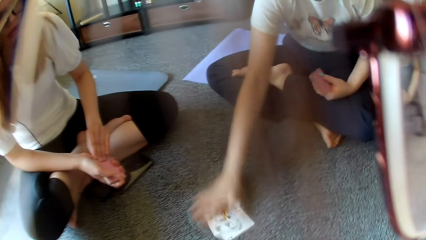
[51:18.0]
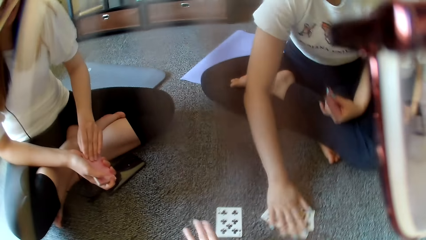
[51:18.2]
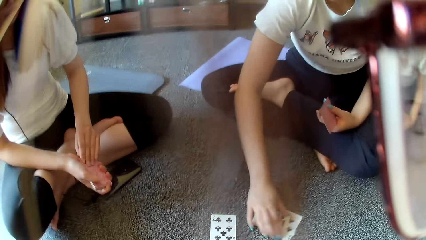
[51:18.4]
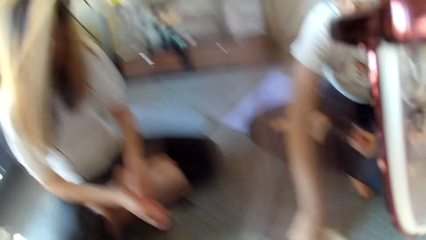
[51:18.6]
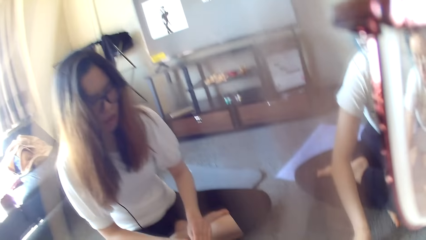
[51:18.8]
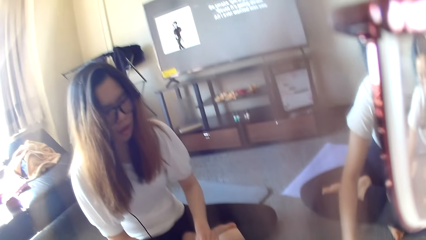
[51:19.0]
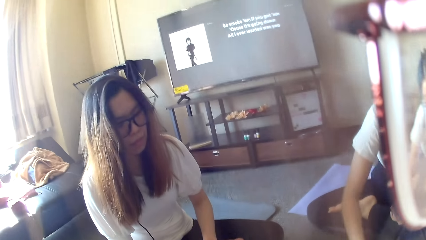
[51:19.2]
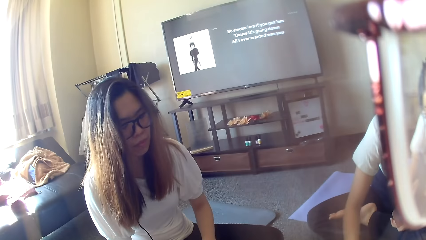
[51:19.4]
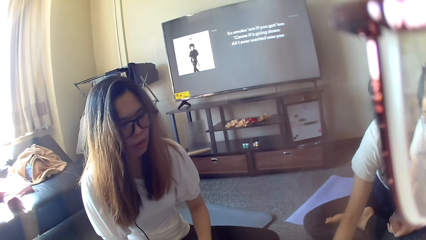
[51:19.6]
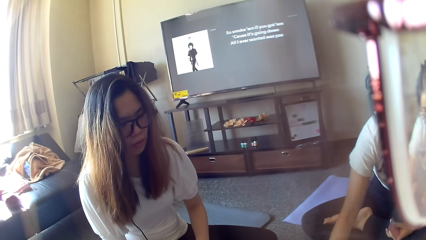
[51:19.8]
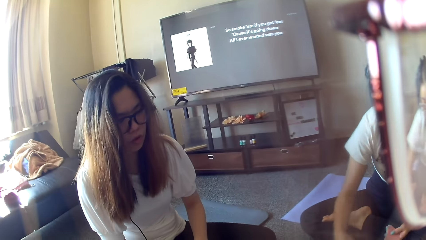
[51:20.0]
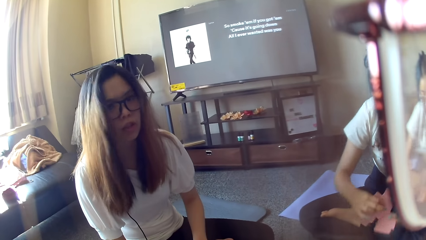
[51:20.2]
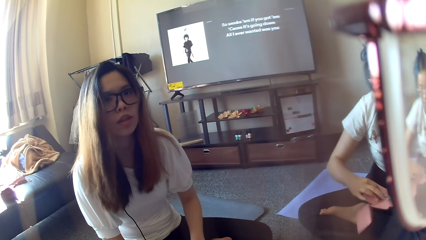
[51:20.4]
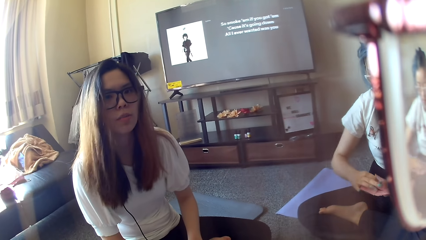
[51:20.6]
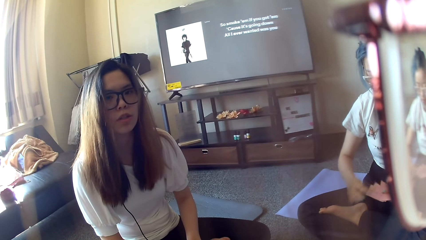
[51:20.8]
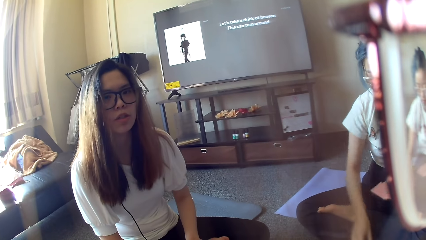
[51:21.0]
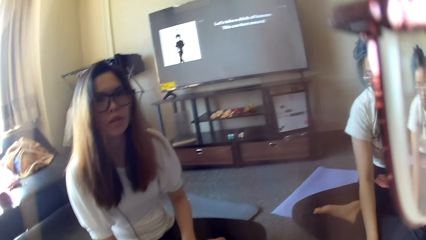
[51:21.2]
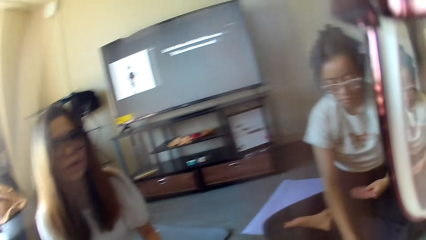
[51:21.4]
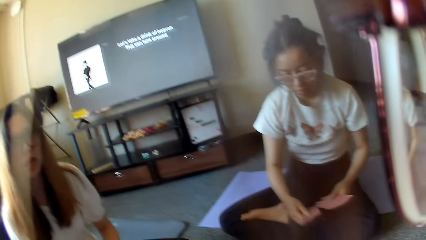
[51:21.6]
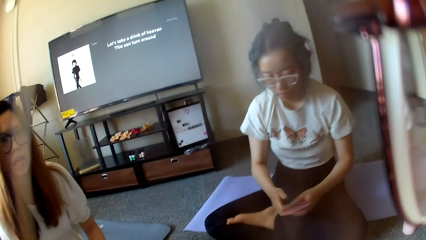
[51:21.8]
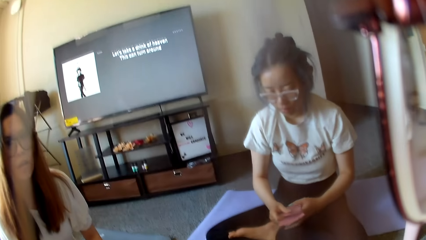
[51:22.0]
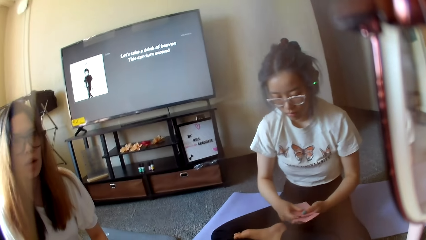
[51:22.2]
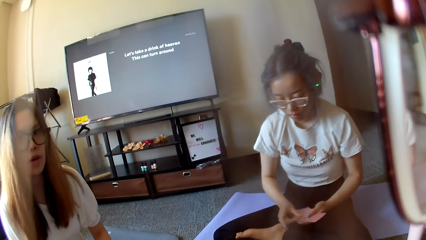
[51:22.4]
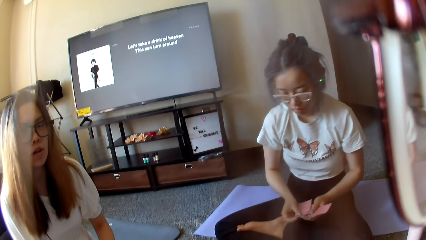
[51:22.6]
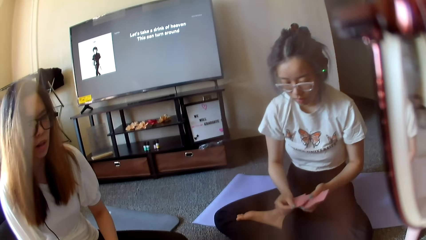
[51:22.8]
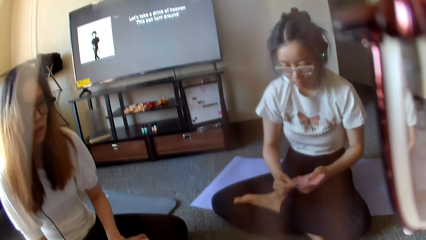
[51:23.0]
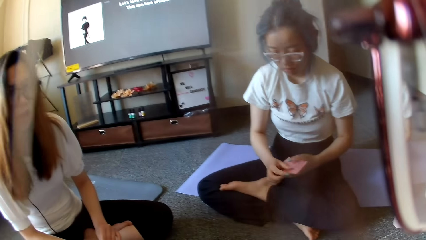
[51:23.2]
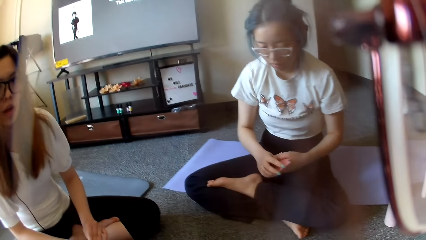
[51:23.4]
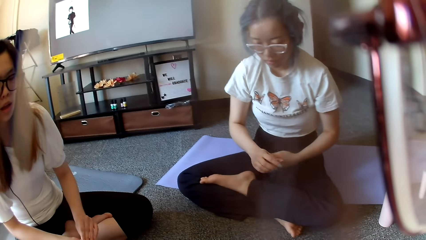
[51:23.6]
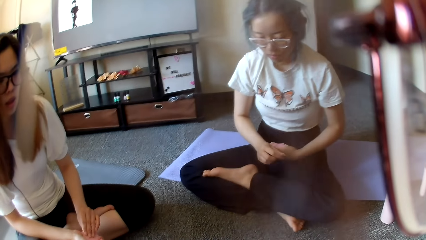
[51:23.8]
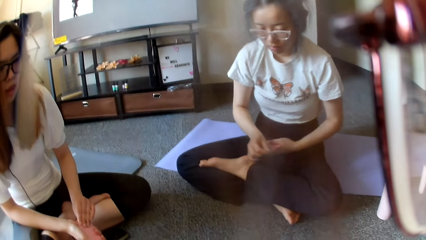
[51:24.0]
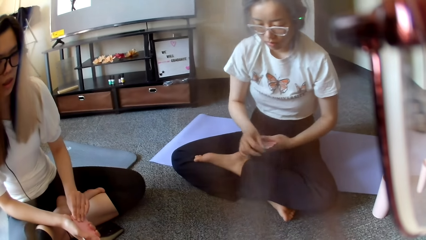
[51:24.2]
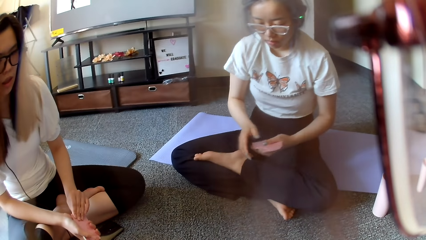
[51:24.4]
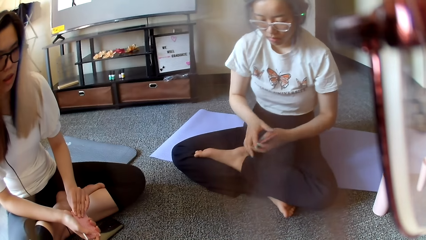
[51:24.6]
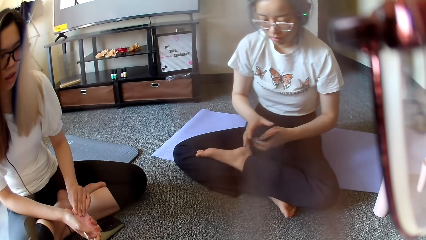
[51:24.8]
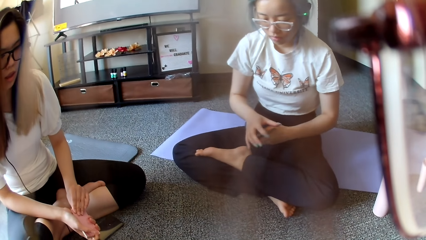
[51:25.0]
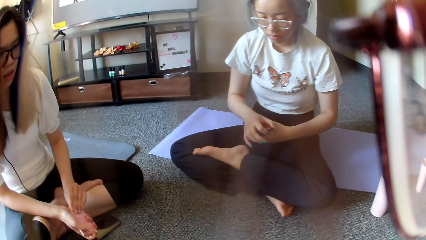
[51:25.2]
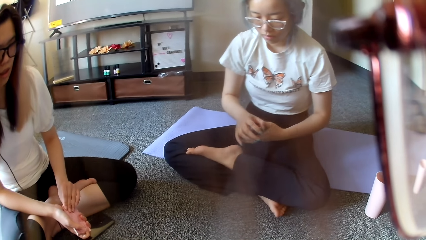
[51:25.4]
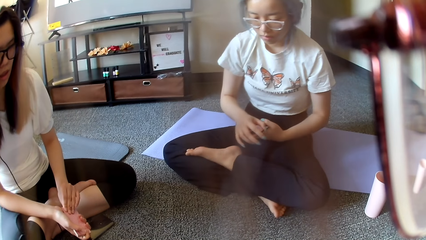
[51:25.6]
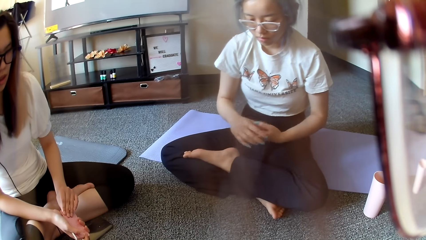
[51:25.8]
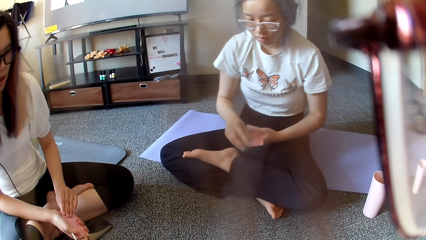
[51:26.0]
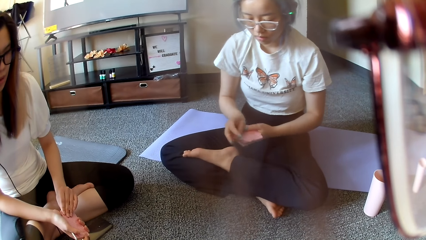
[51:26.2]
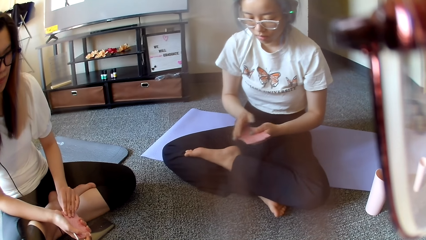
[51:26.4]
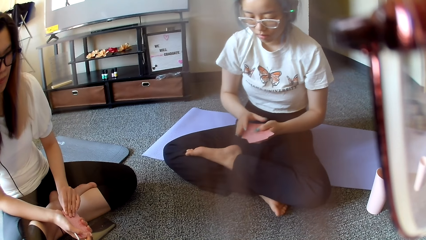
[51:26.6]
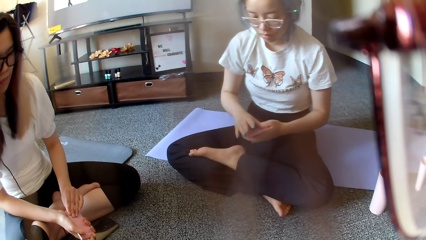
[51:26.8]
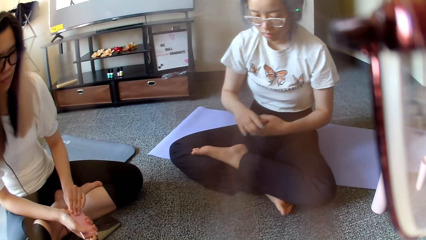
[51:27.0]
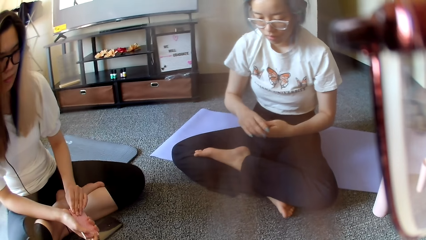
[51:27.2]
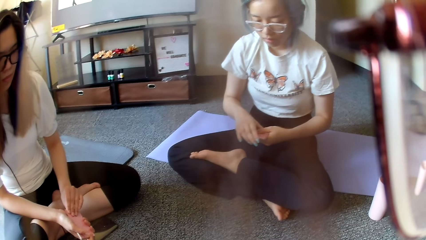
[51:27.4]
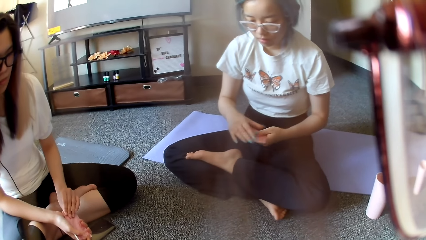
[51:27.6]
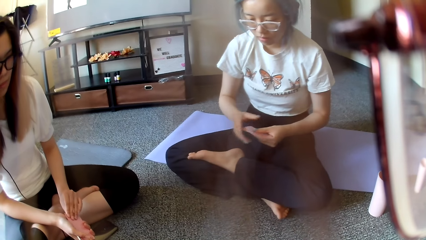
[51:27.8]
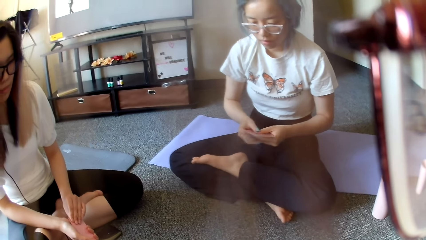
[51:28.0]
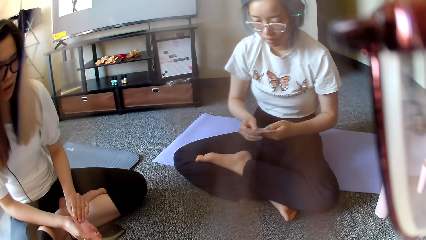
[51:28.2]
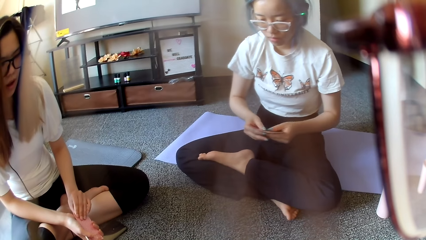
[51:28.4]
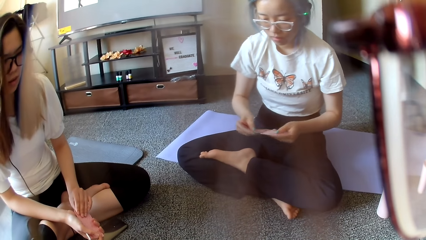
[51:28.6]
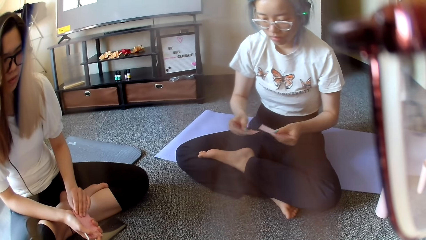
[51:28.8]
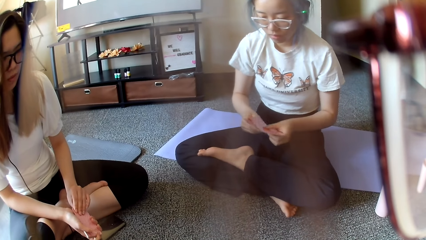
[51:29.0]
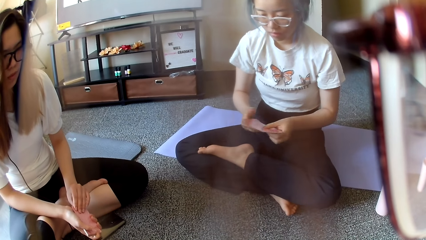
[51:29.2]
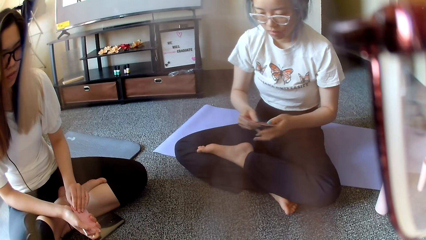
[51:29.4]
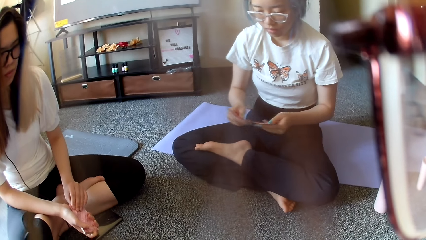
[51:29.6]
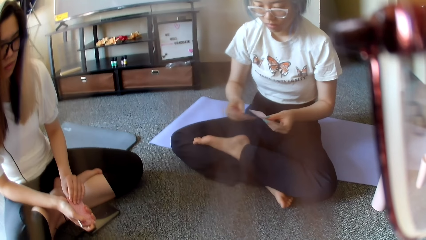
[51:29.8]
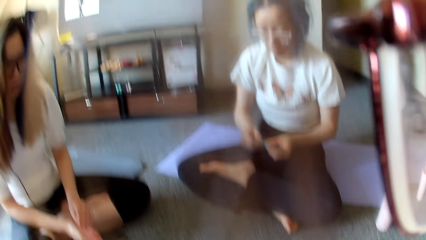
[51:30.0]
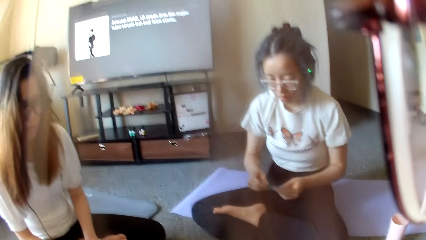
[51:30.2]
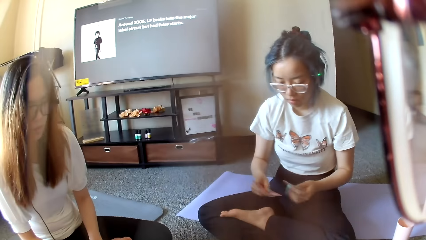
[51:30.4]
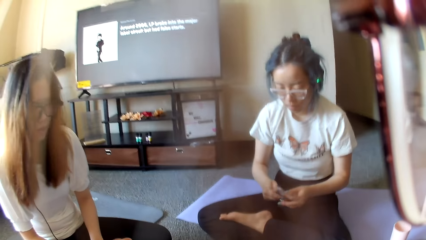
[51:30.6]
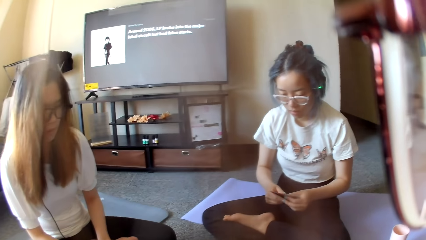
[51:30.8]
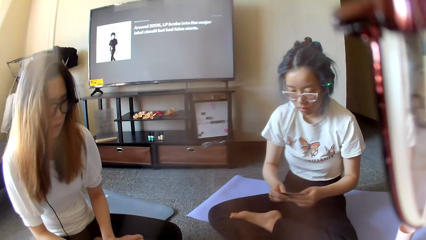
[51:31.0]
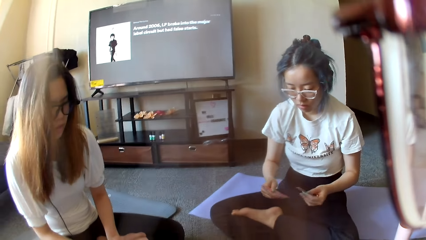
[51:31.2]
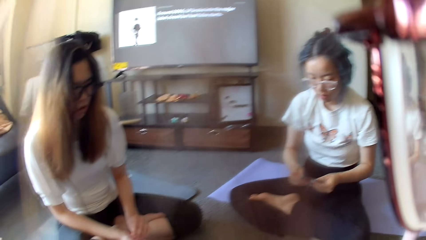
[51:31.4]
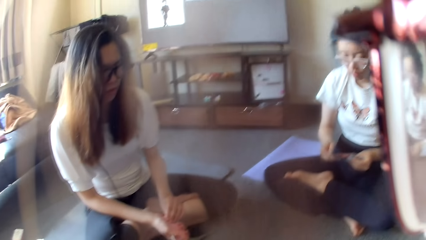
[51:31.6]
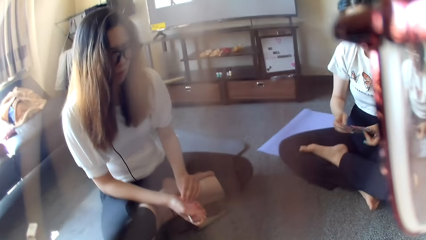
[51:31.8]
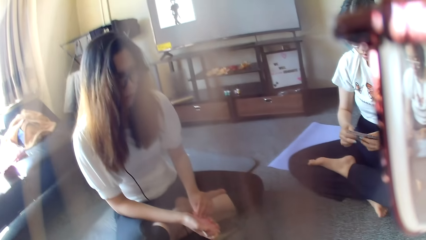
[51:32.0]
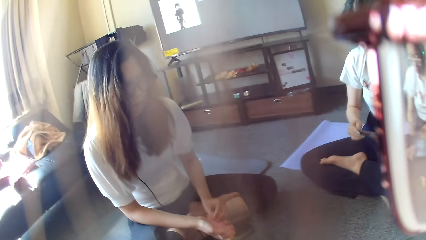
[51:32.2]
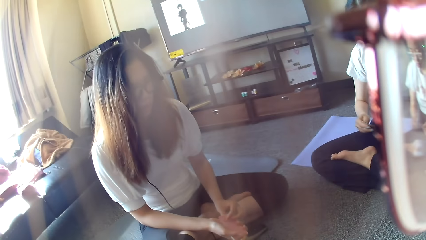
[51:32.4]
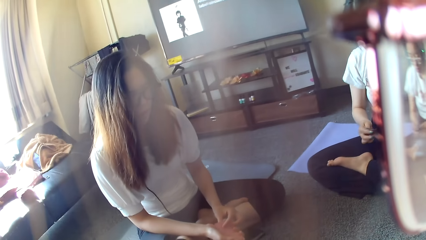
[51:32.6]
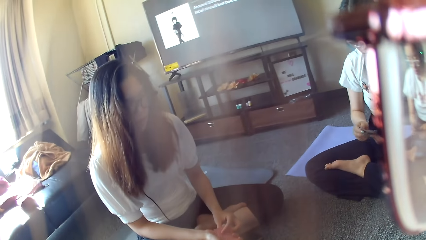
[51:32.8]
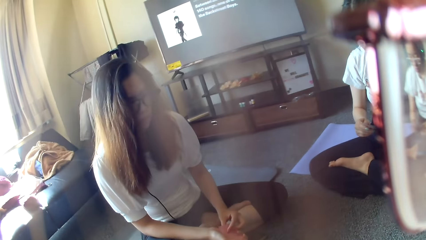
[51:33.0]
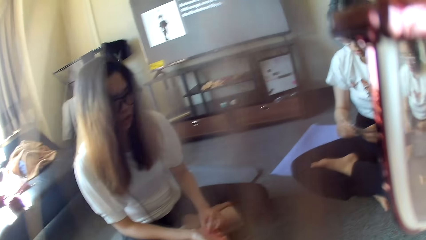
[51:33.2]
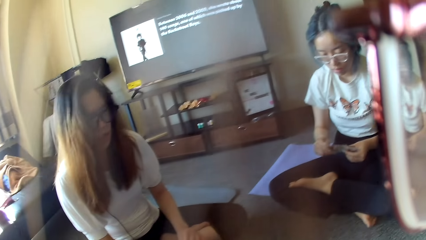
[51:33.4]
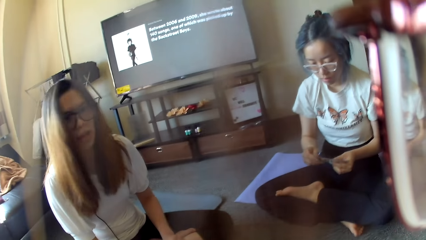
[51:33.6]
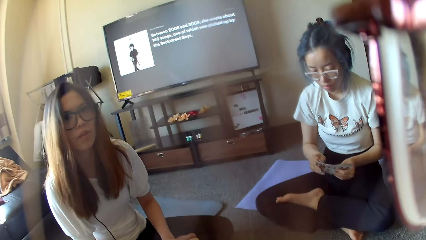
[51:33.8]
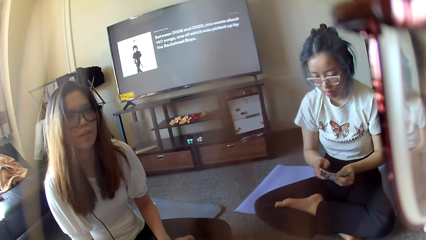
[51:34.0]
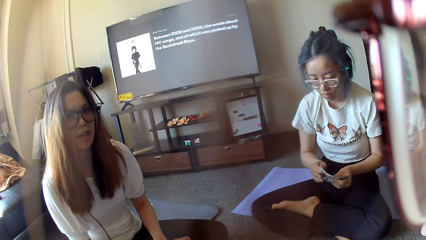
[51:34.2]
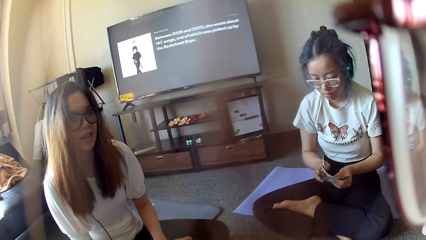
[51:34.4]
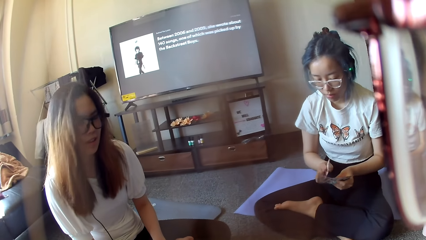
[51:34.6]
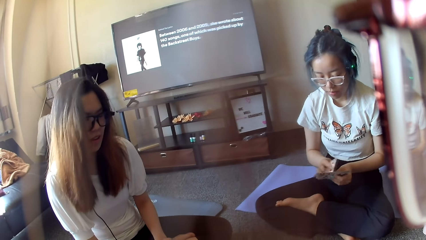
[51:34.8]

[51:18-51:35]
A woman places a card on the floor and collects the card on the floor. The camera wearer looks around. The woman shuffles the cards and selects the poker cards.
